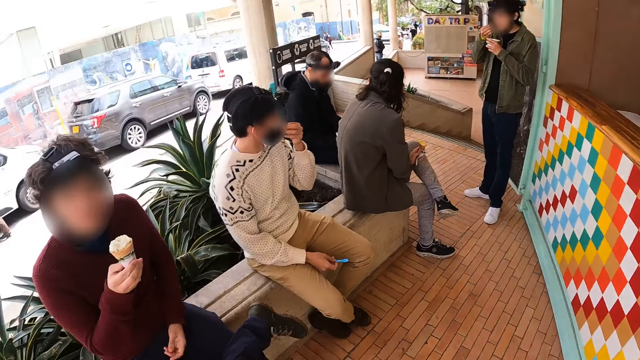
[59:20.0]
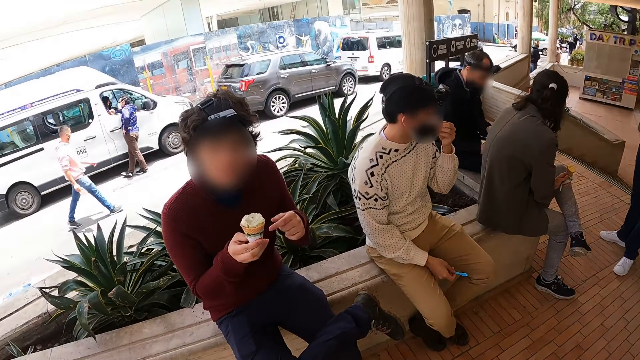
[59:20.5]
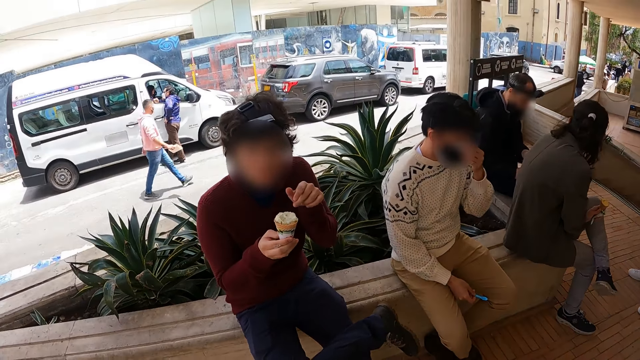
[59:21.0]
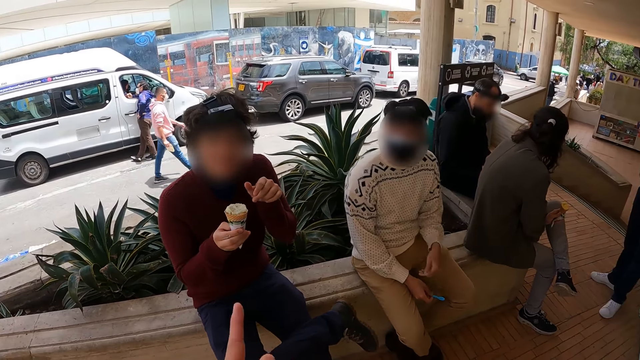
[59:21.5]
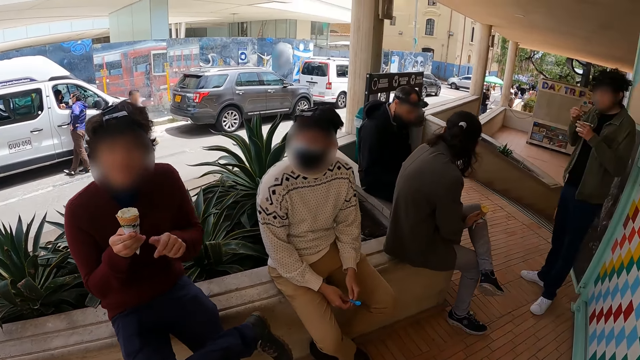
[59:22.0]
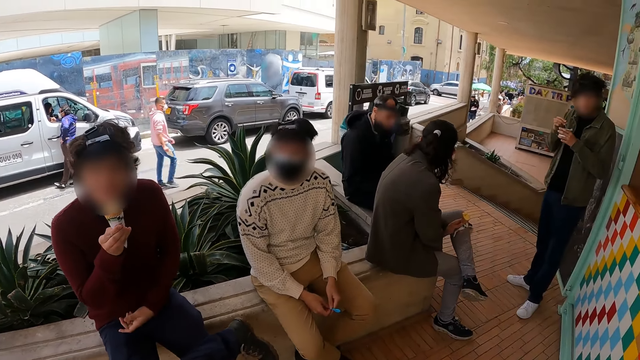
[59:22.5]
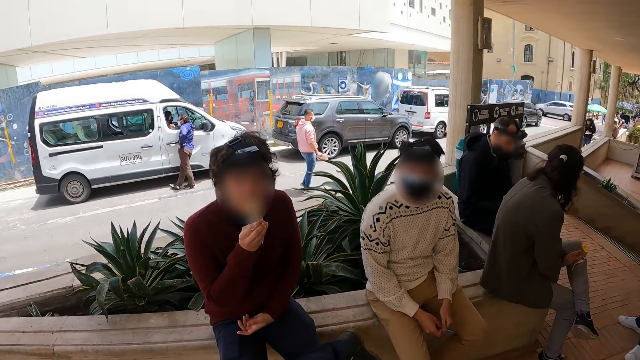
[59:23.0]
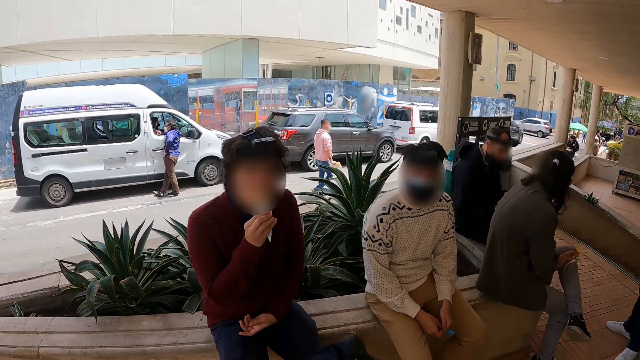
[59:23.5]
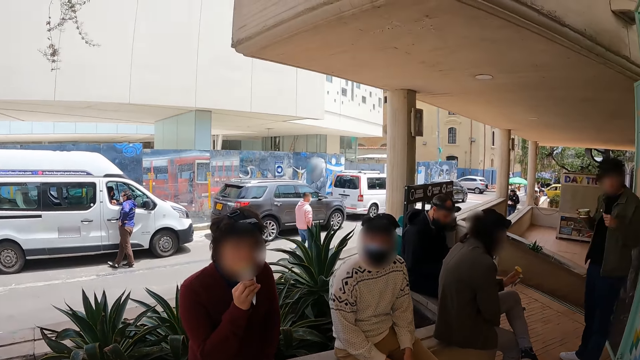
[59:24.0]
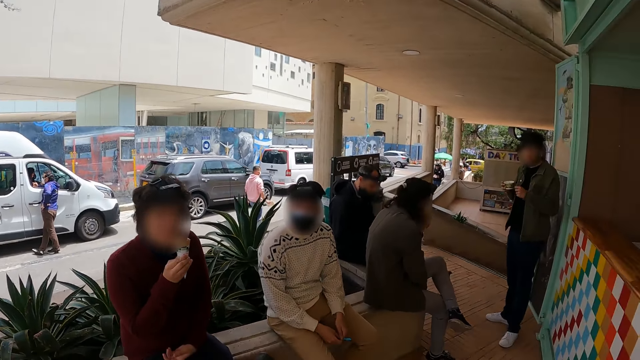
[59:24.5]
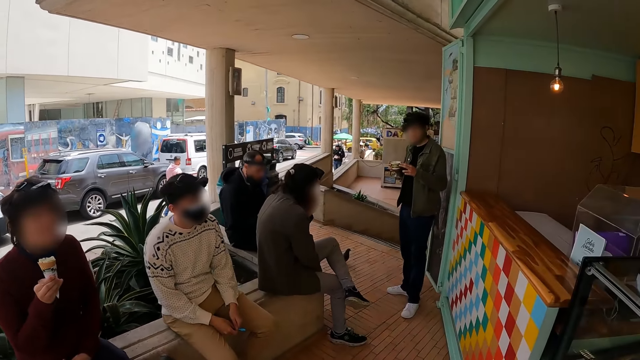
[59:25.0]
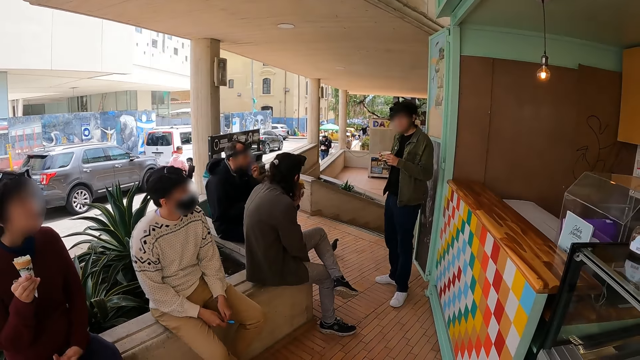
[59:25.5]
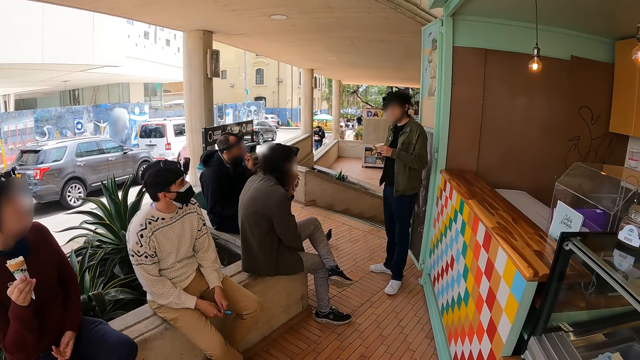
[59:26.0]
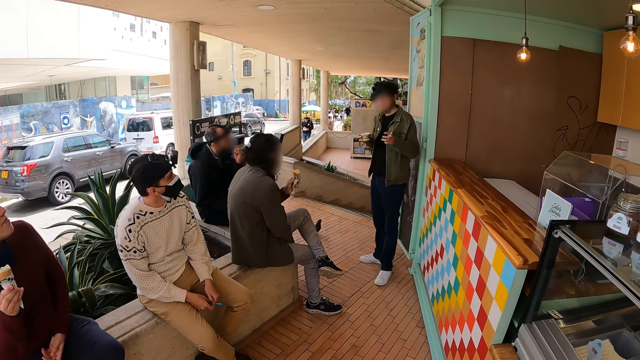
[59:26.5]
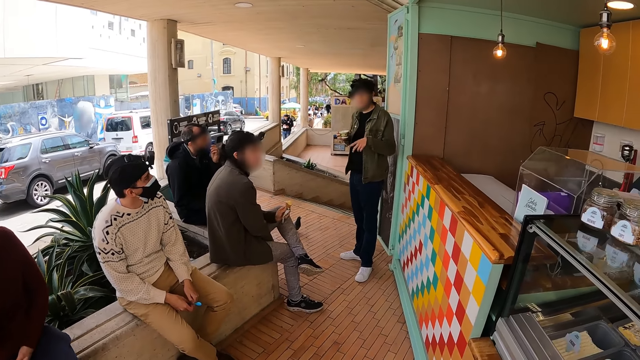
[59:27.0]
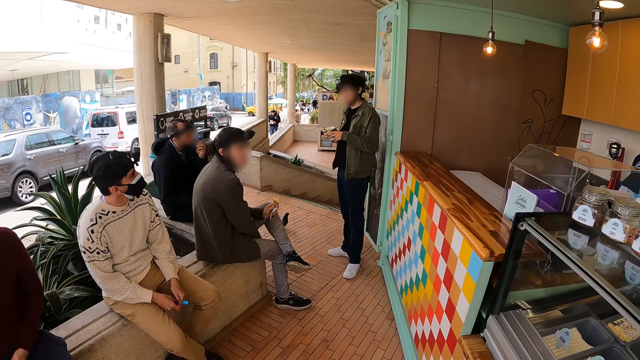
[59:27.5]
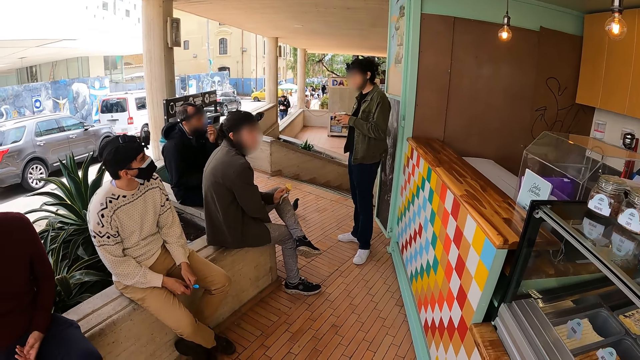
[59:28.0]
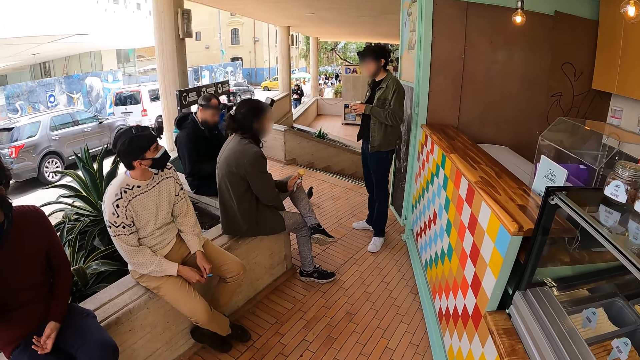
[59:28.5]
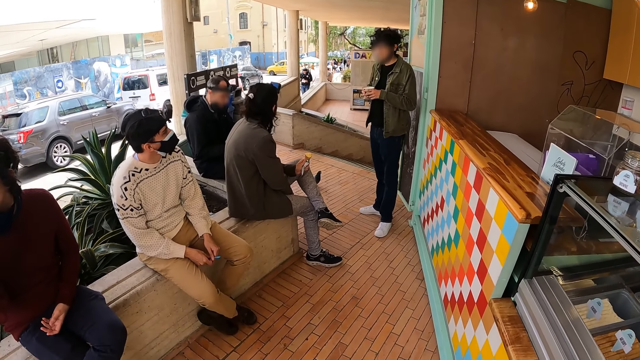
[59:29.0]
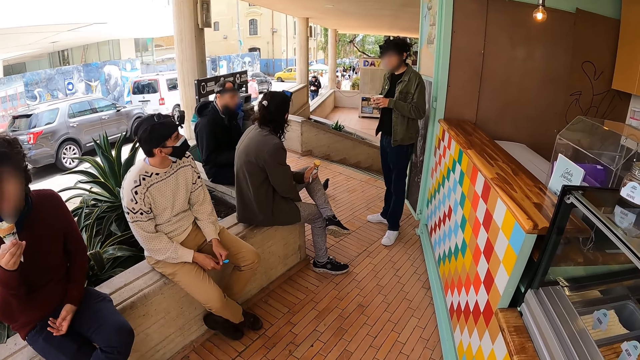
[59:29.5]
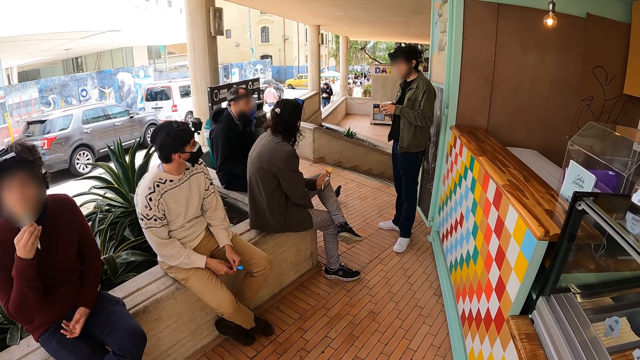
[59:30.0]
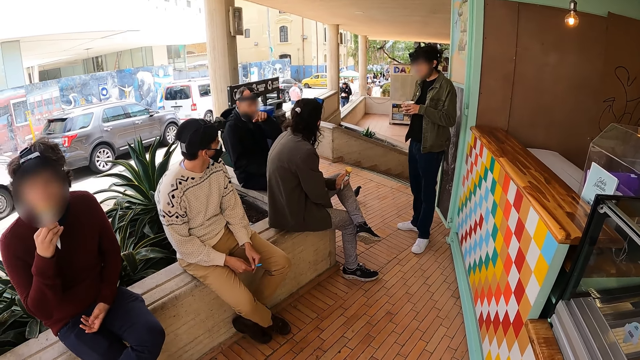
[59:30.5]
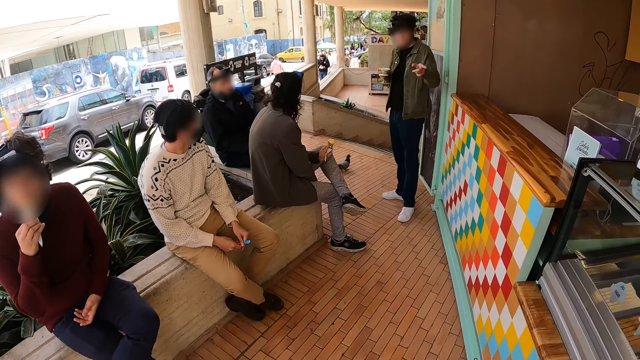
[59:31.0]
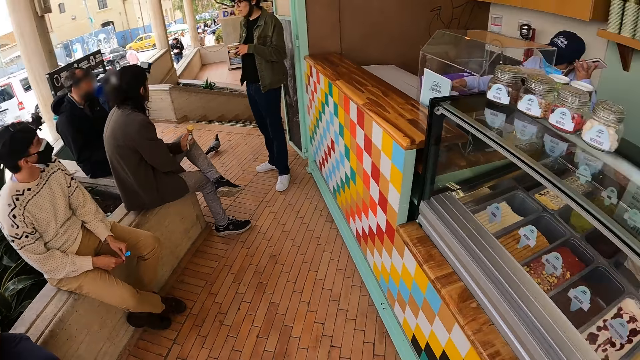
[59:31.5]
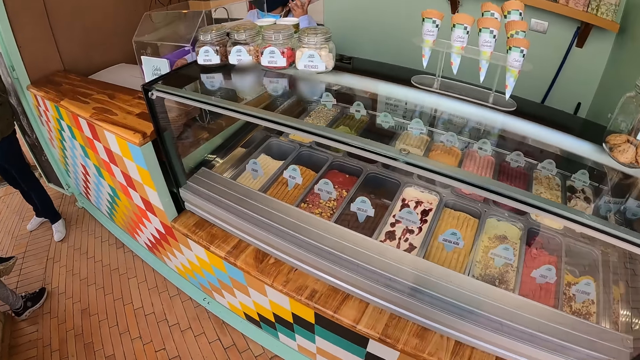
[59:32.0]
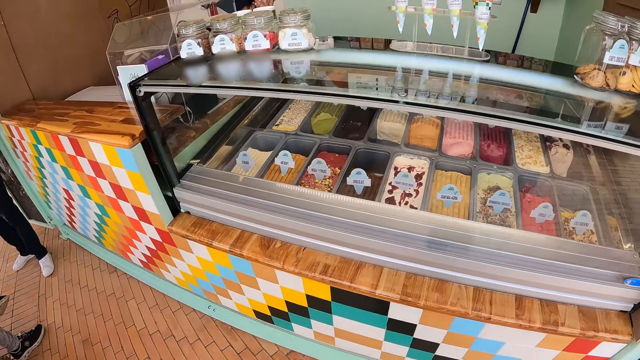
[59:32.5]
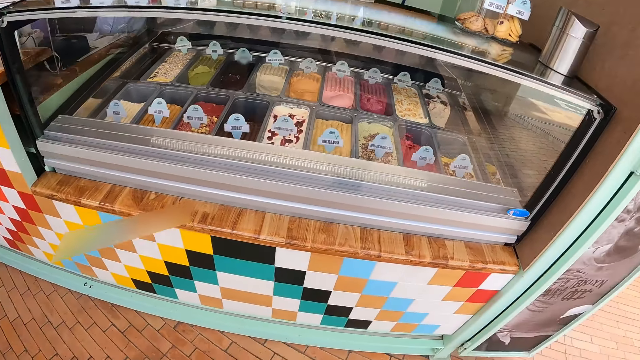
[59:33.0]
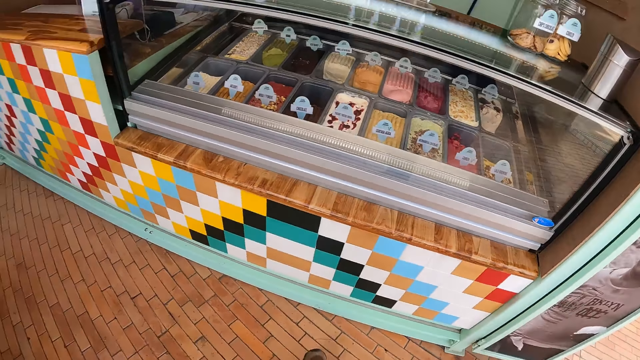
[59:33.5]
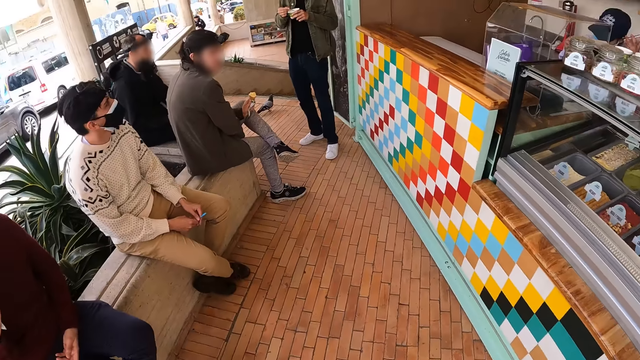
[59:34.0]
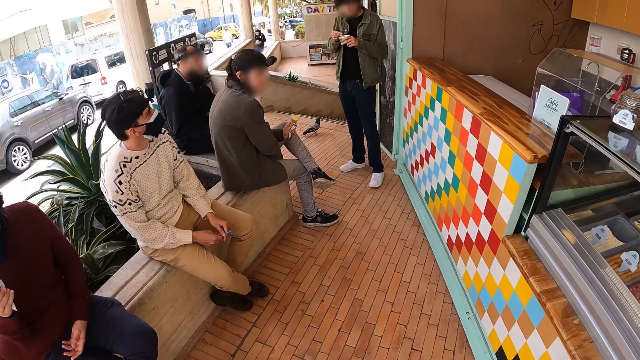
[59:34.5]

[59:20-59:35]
The camera wearer points with the left hand index finger. They converse with three people. They point with the left hand index finger. They look around. They look around.

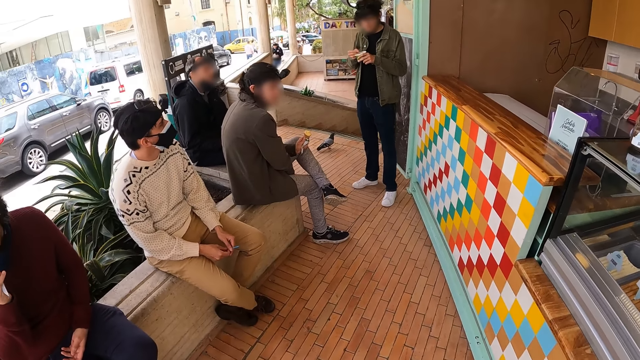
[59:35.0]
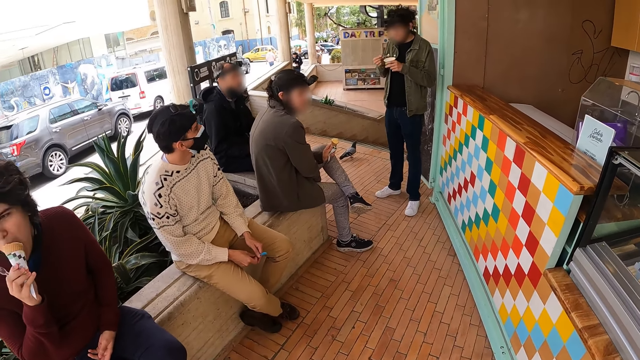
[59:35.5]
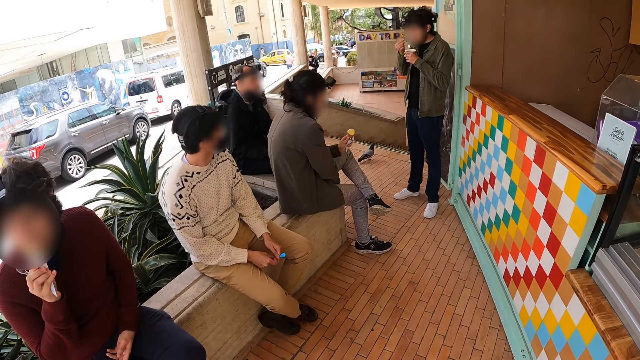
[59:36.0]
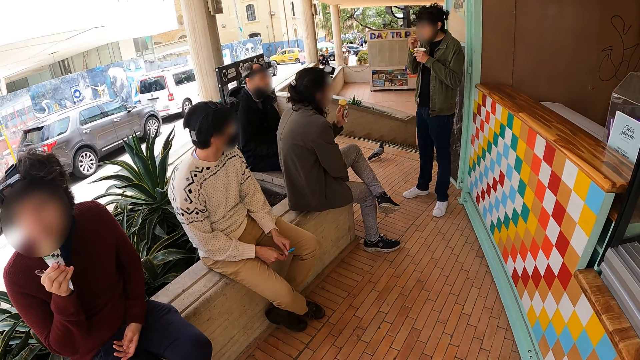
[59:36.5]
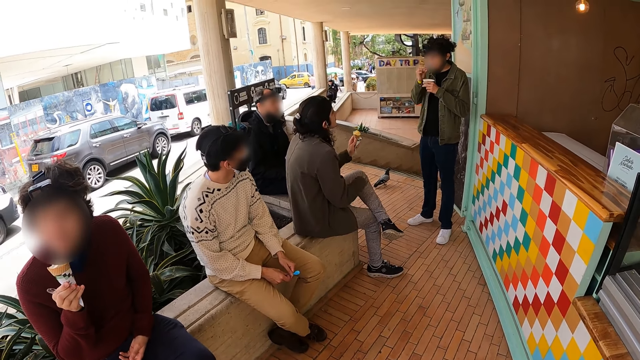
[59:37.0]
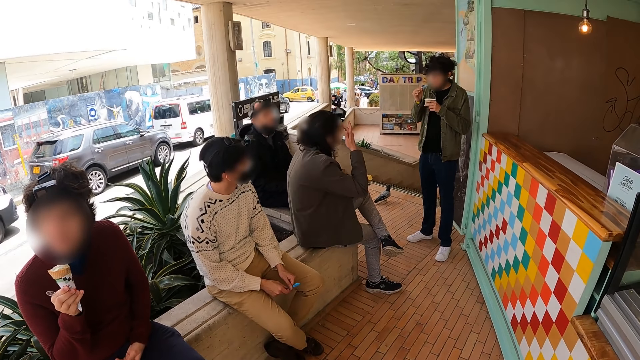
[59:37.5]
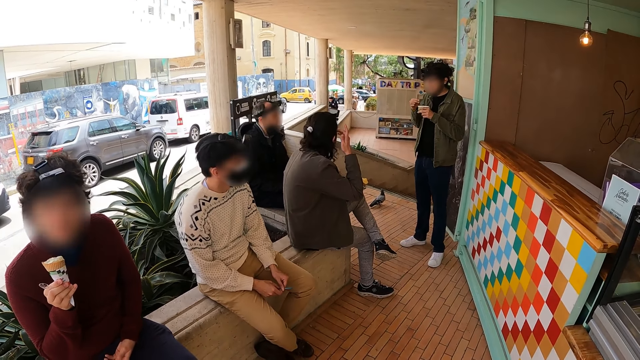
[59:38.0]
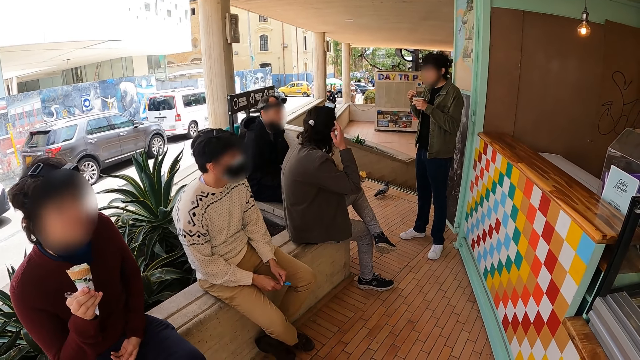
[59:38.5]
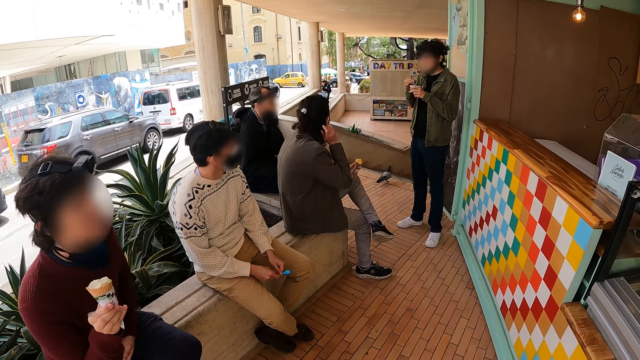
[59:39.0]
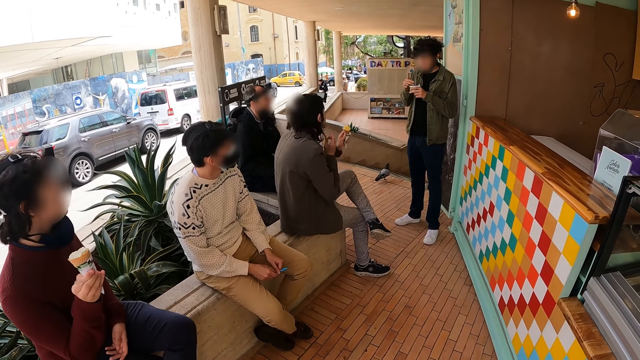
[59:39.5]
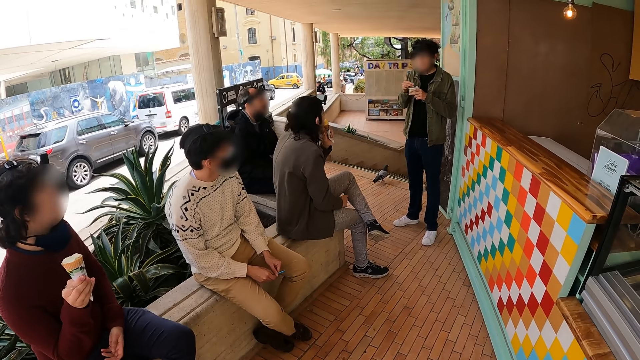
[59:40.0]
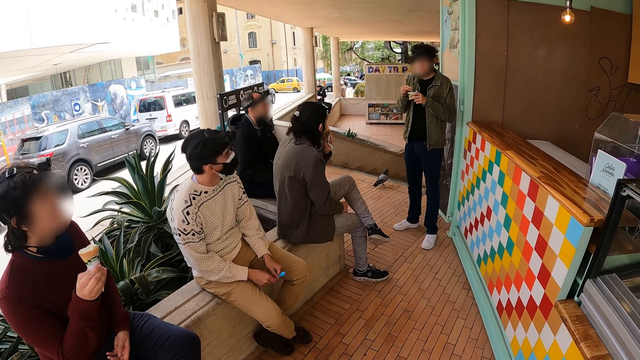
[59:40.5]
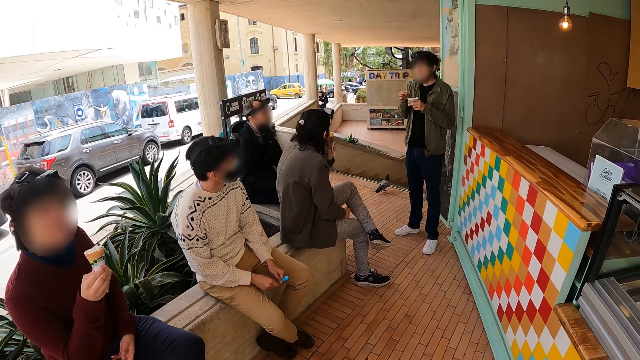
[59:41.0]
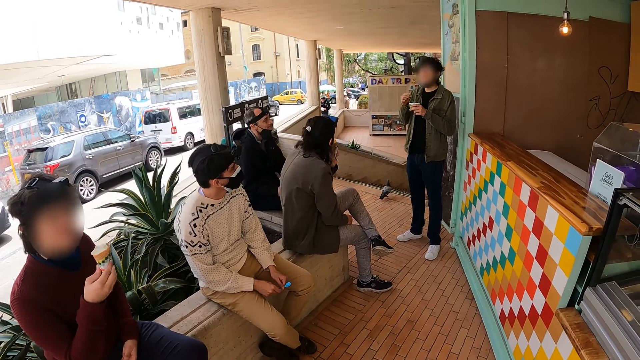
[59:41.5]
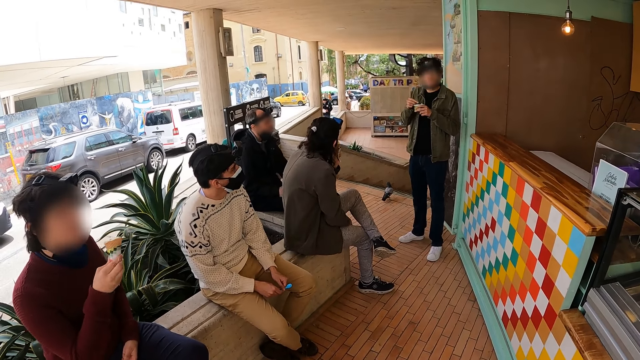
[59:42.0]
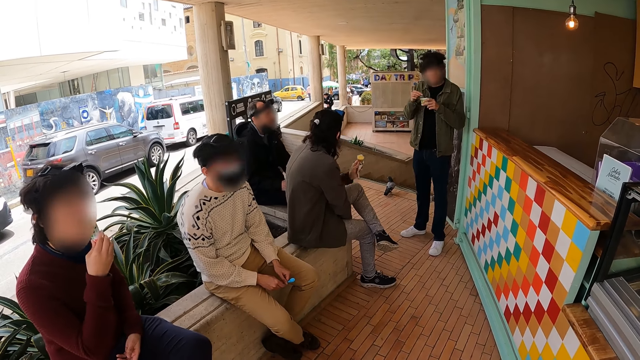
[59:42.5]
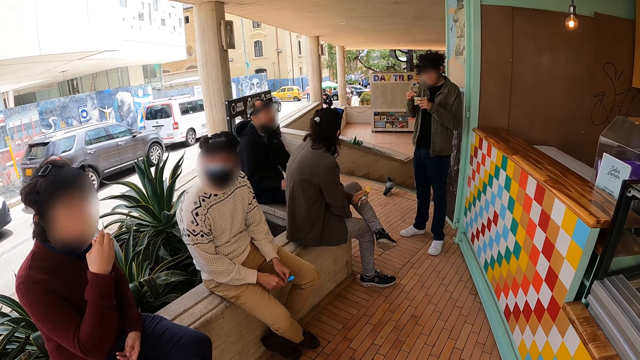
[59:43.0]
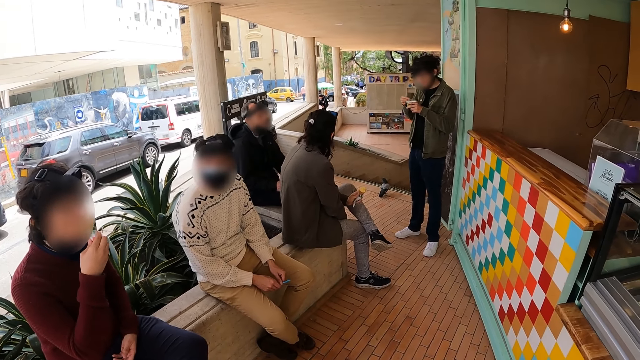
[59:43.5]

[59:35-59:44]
The camera wearer converses with three people.
